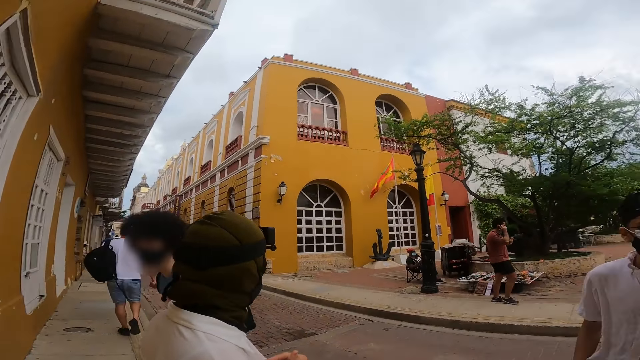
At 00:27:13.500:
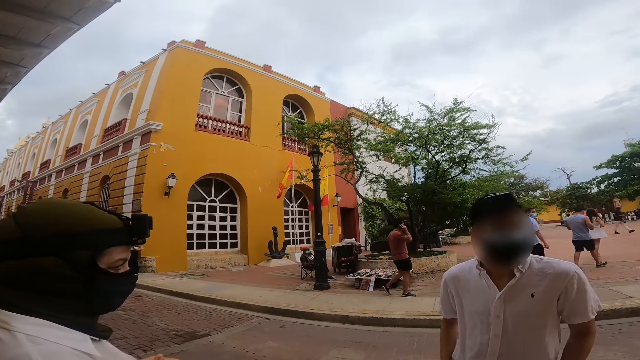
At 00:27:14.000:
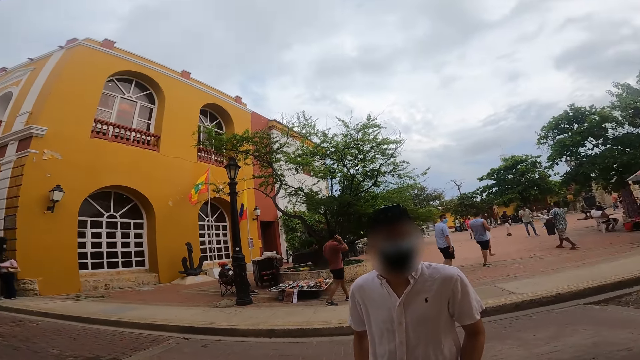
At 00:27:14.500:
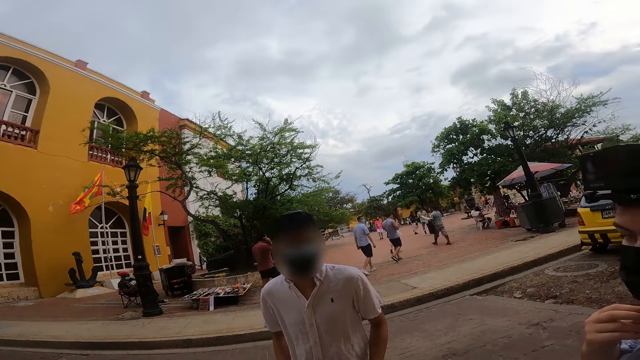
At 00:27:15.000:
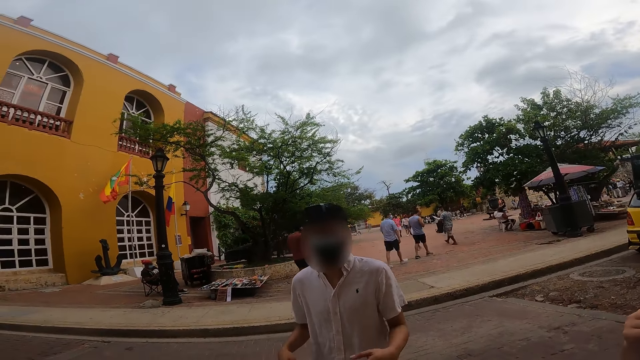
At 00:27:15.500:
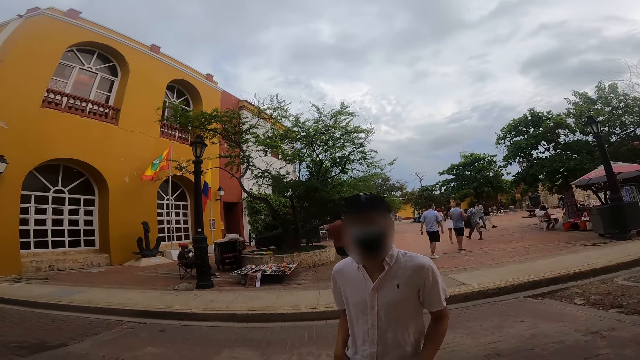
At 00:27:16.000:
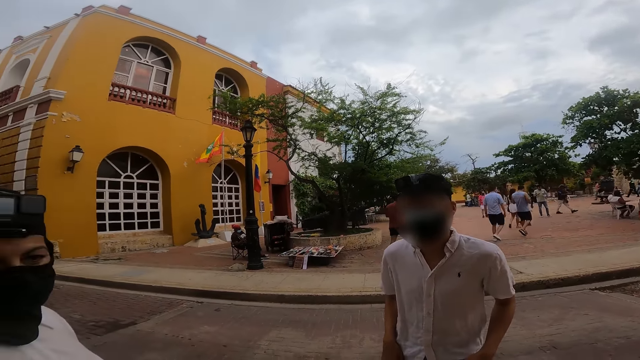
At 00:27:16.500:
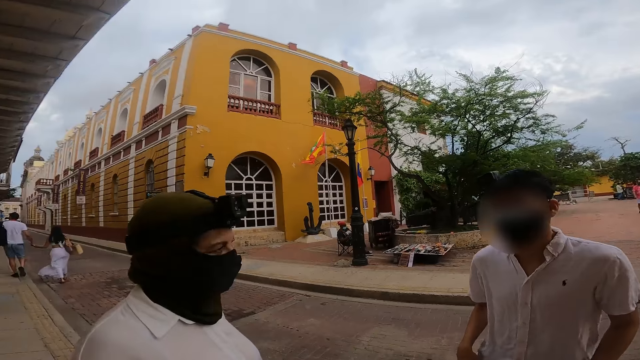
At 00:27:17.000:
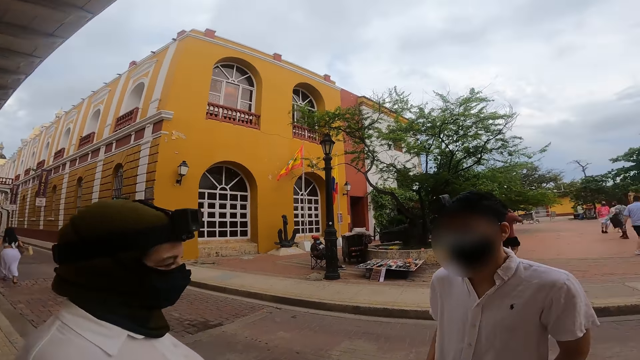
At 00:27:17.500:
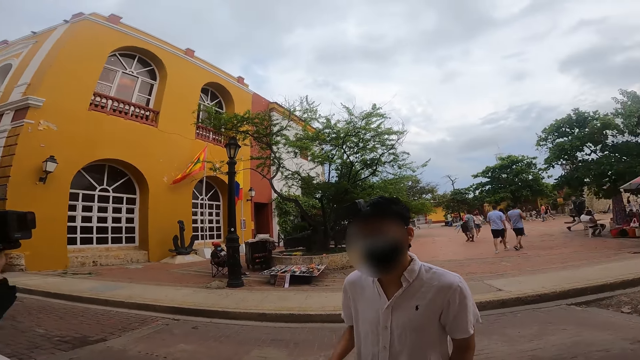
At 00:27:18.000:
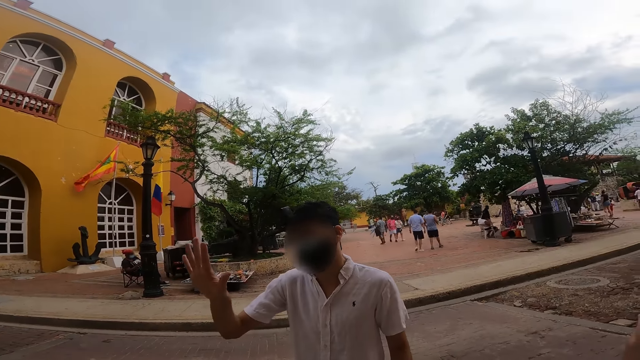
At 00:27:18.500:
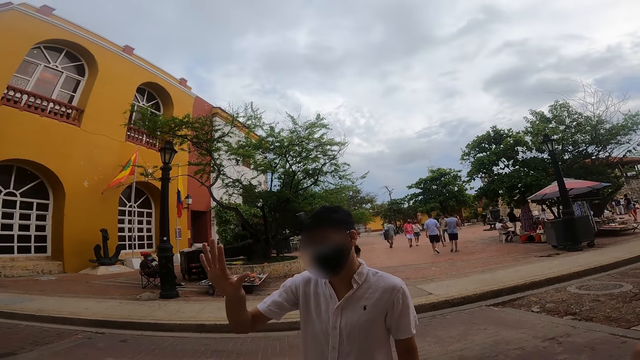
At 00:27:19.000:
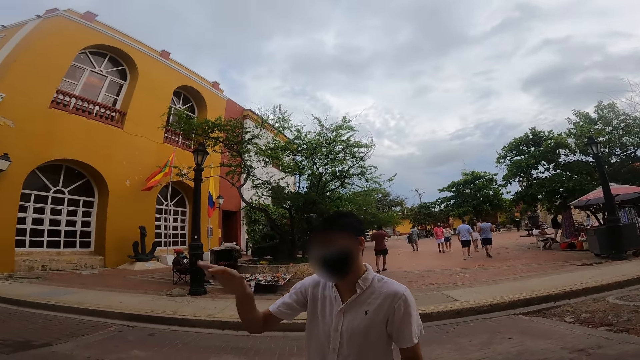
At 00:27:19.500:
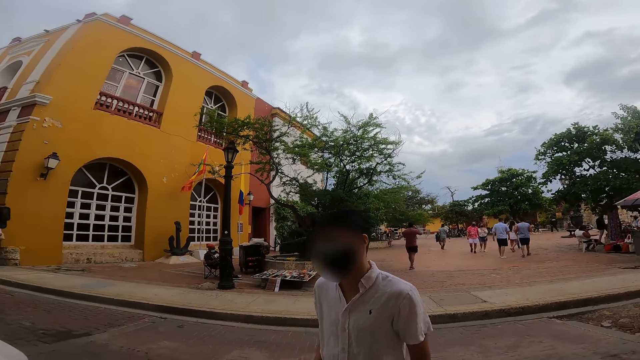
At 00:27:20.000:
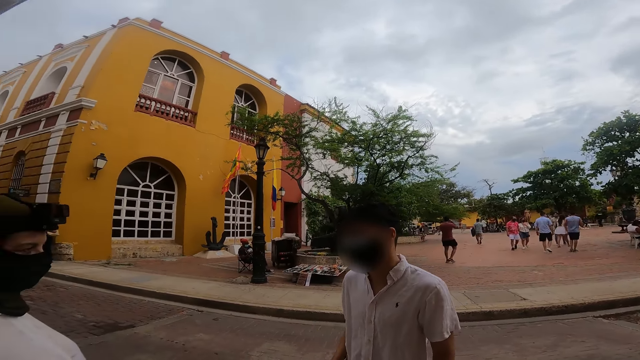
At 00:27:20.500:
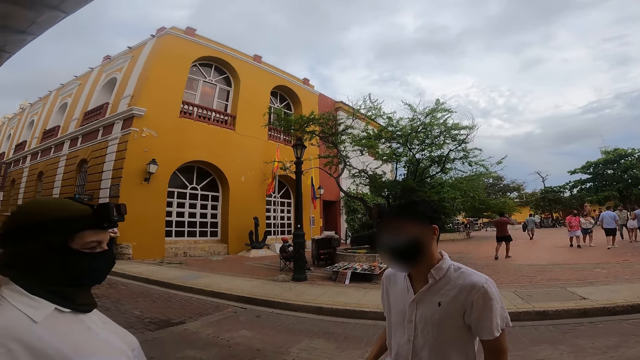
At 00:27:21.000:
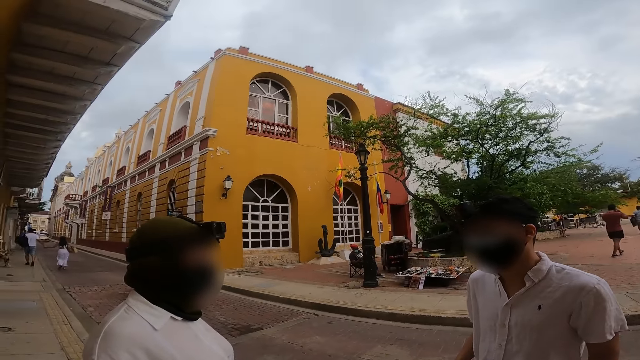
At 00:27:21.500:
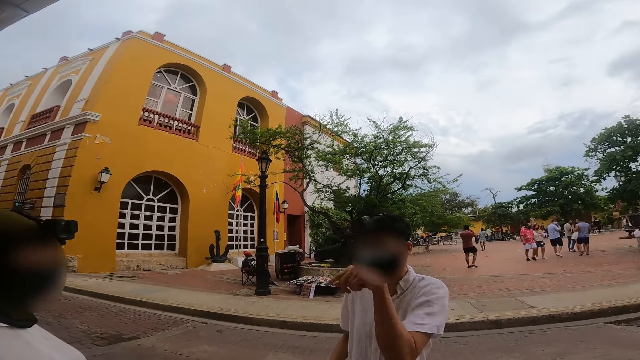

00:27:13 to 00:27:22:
A person talks to the camera wearer. A man interacts with the camera wearer, a woman and another woman. A third woman interacts with another man.

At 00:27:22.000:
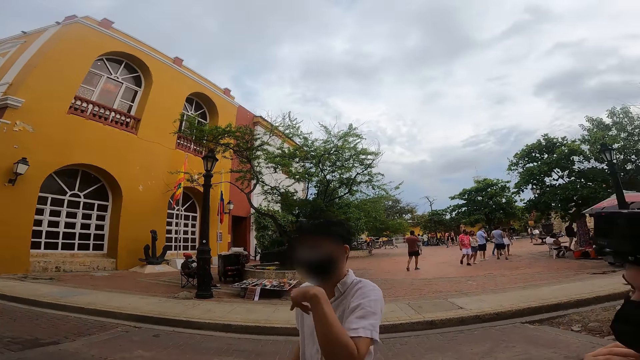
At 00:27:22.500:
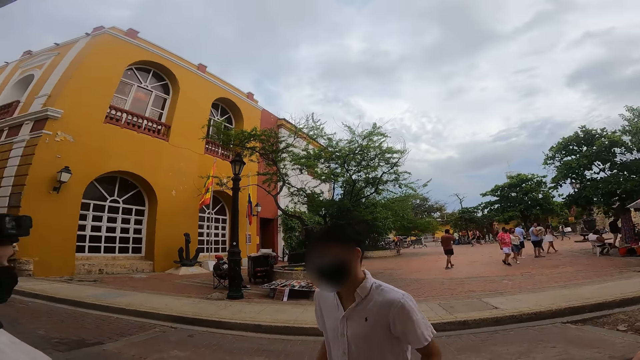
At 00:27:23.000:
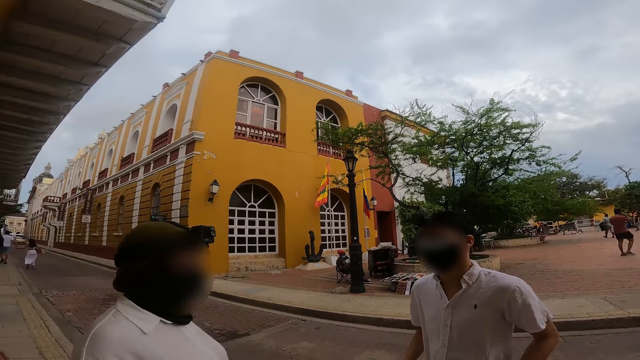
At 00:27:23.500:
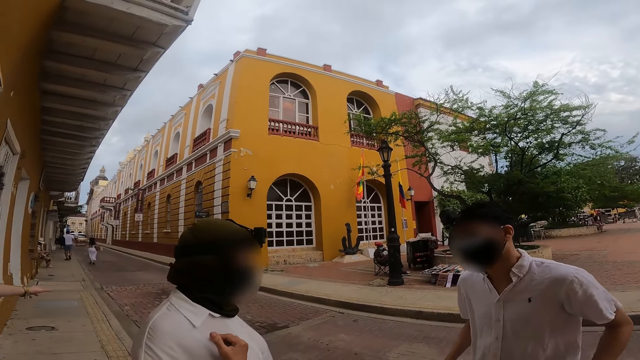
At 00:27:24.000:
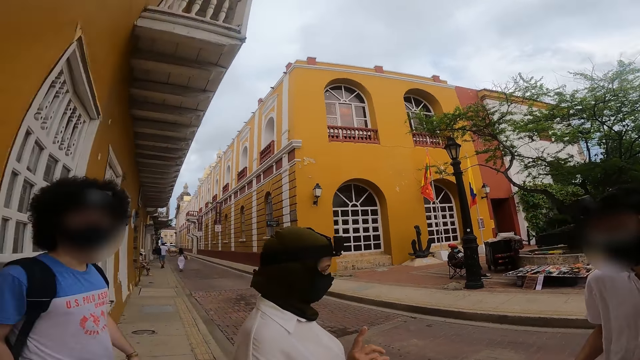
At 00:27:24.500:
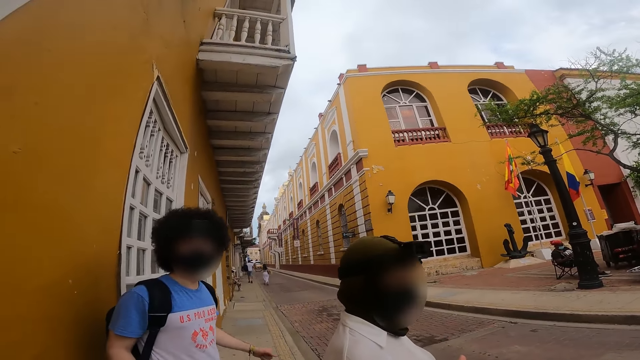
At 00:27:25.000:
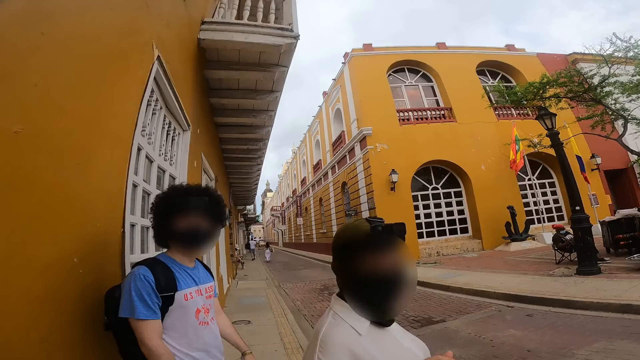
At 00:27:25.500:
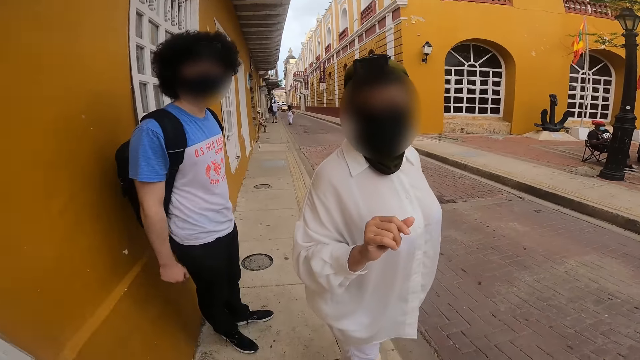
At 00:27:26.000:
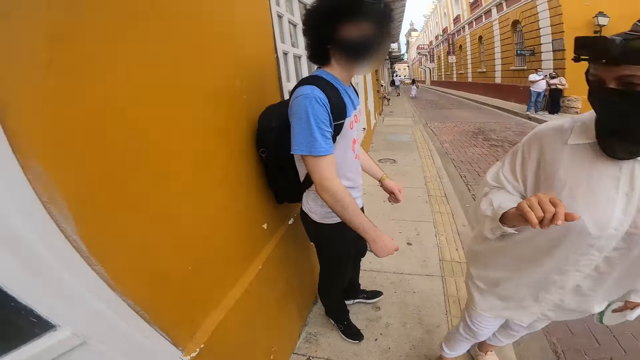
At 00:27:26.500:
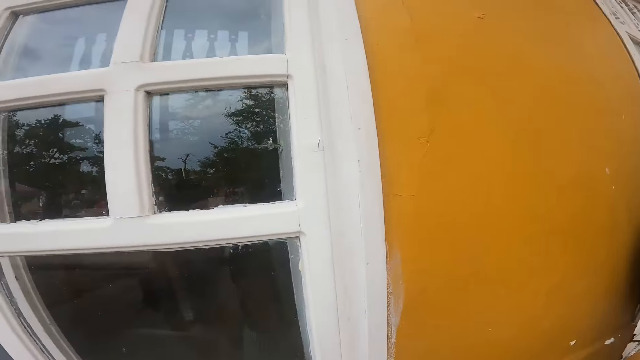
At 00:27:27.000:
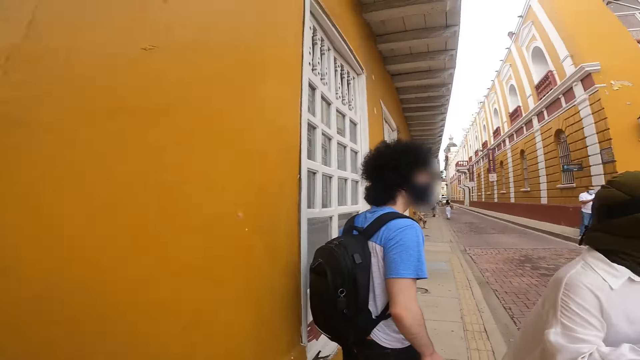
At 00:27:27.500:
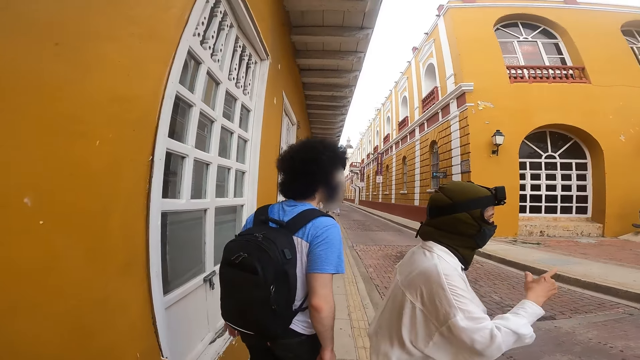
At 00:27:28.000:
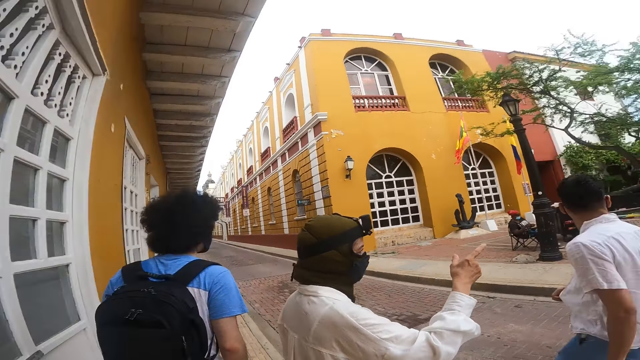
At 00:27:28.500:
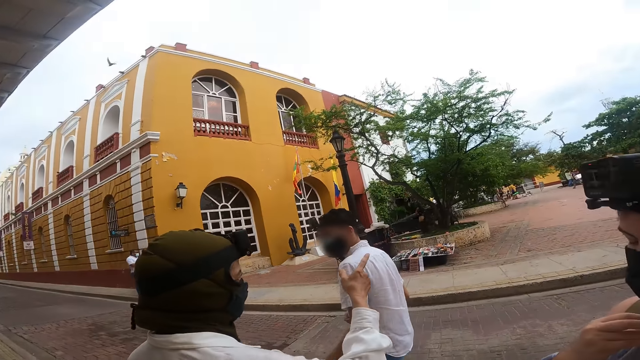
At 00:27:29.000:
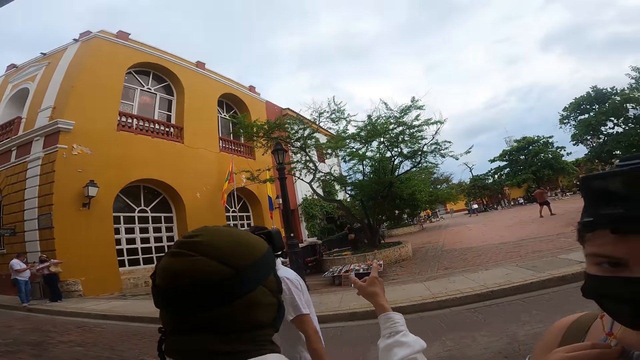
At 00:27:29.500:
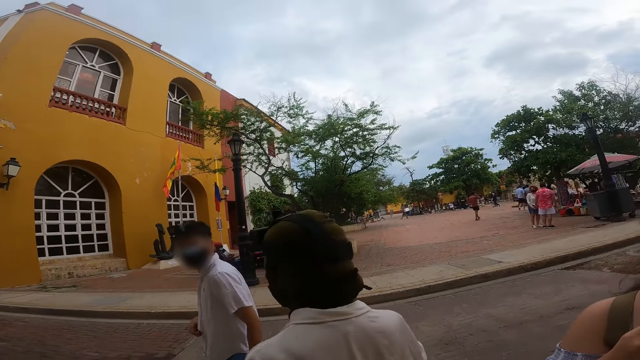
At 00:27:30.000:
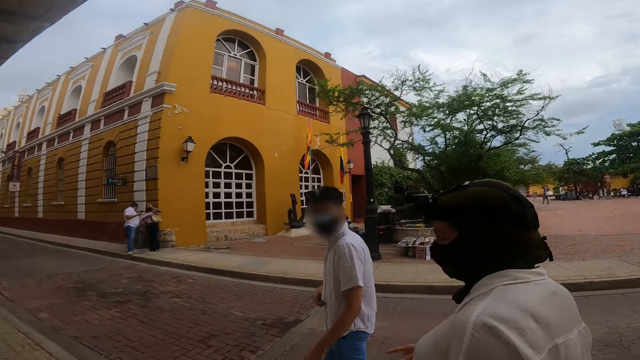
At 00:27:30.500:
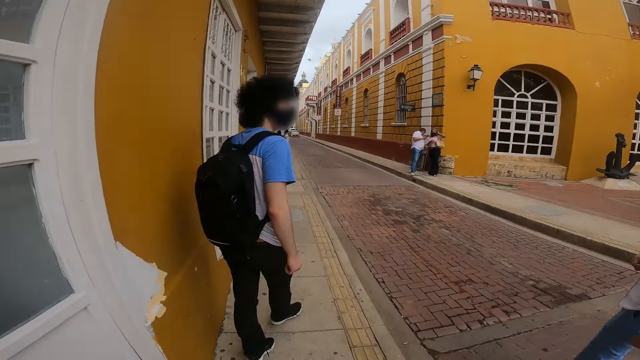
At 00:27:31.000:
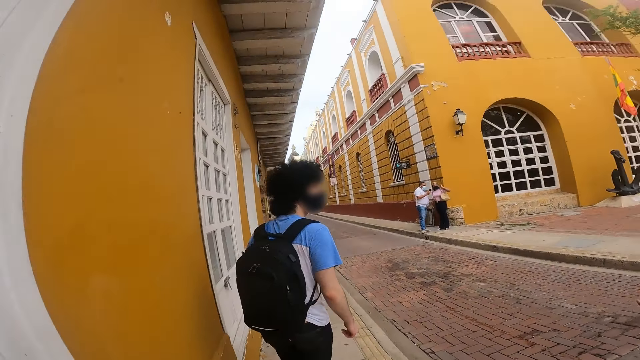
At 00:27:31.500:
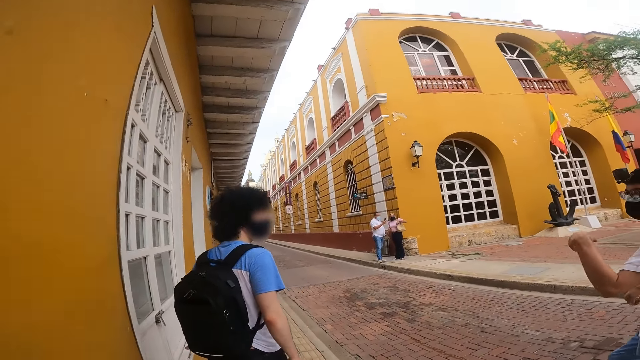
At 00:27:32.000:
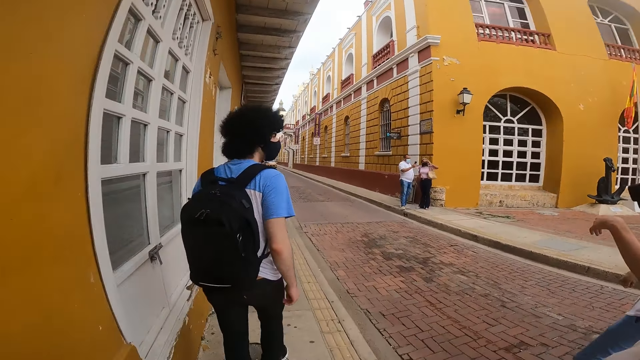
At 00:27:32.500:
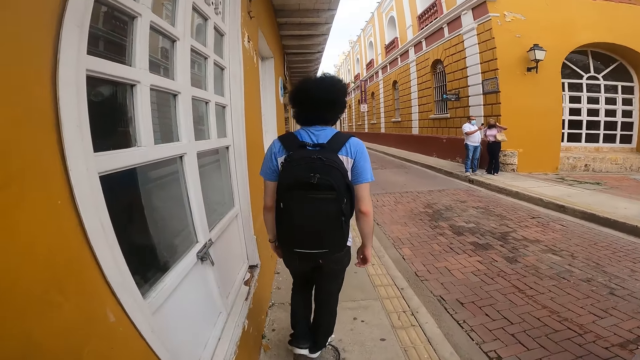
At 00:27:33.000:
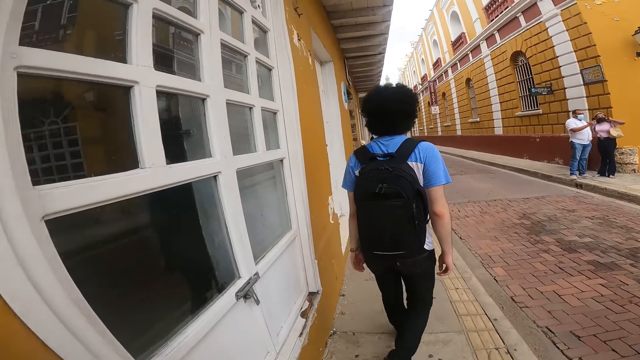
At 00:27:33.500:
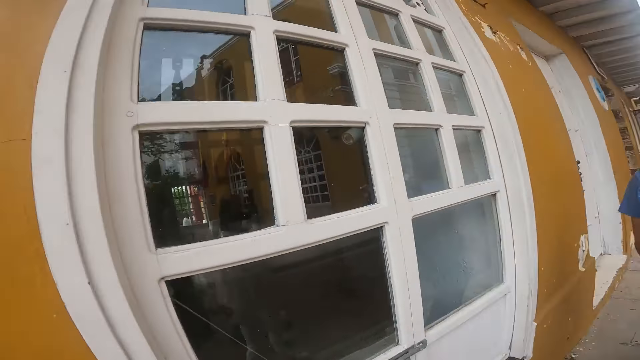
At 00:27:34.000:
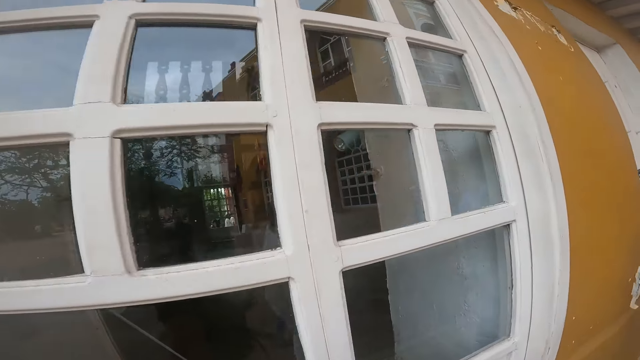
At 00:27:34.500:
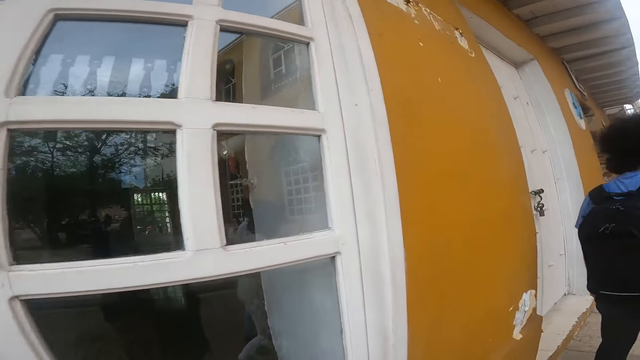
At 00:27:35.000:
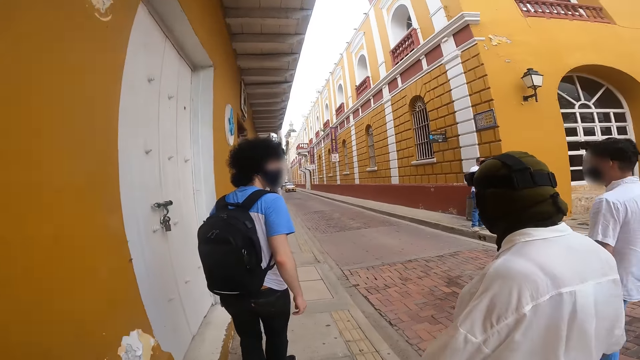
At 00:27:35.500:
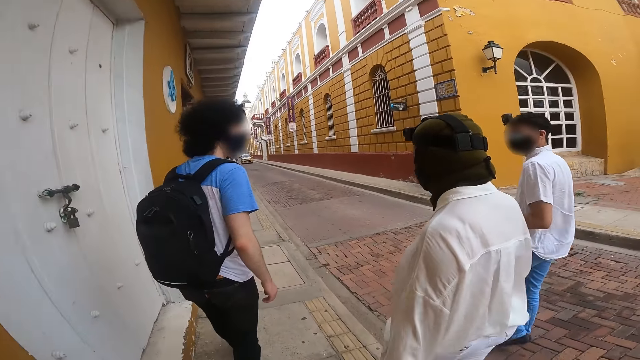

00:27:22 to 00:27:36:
The camera wearer interacts with a man. They look at a woman. They interact with the man, another woman, another man and a third woman. They walk along a road.
